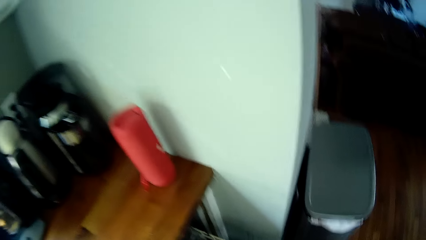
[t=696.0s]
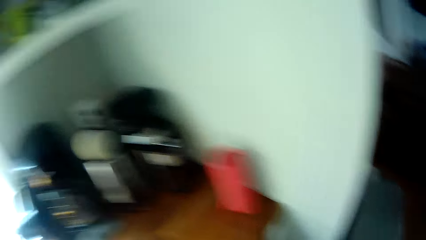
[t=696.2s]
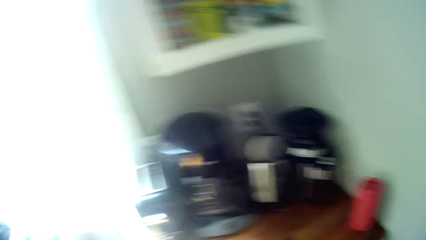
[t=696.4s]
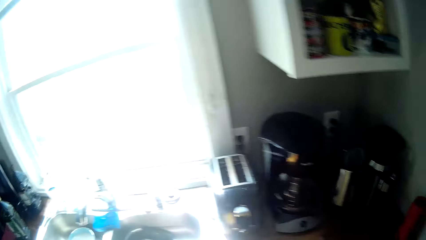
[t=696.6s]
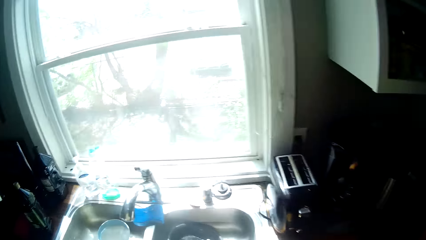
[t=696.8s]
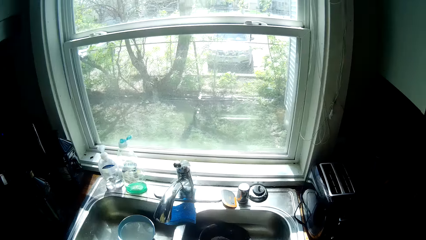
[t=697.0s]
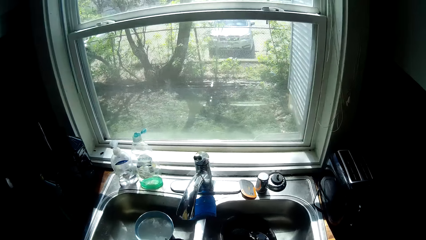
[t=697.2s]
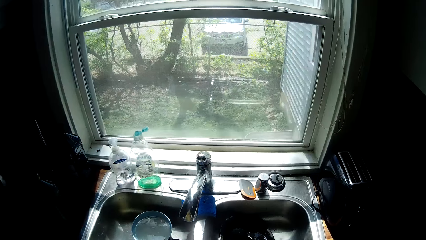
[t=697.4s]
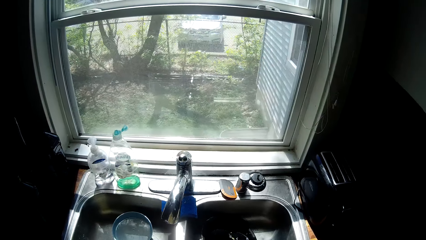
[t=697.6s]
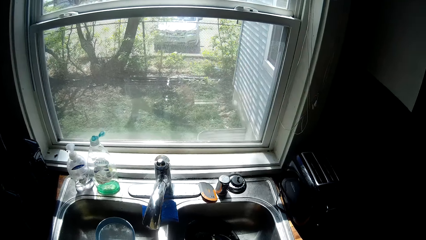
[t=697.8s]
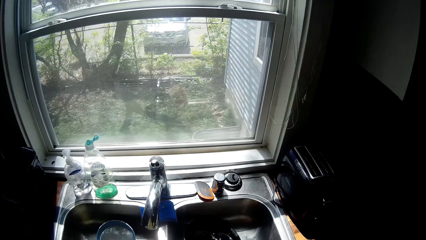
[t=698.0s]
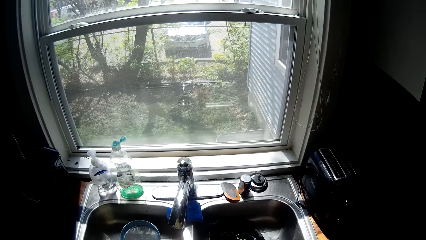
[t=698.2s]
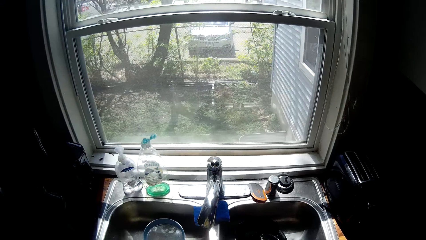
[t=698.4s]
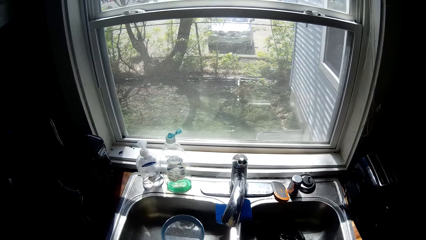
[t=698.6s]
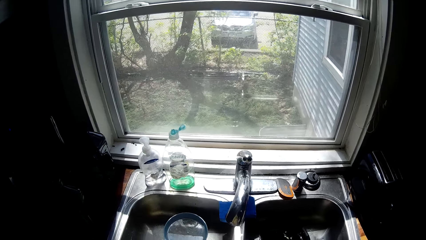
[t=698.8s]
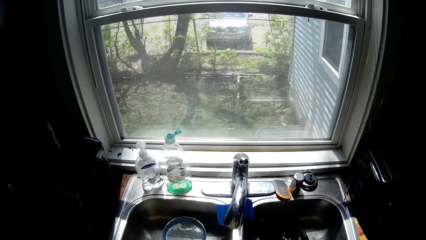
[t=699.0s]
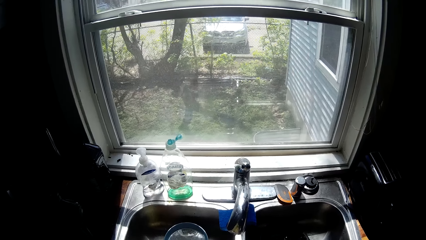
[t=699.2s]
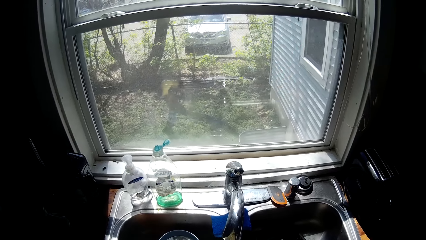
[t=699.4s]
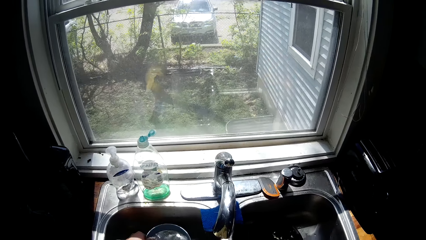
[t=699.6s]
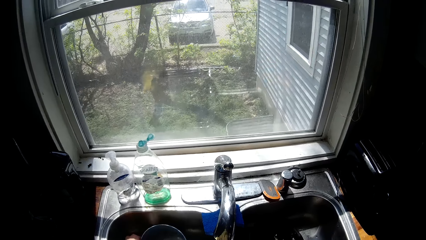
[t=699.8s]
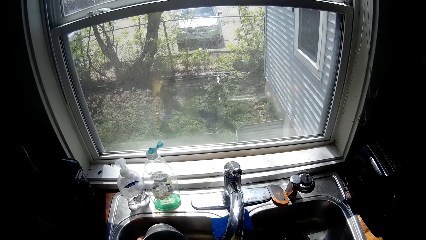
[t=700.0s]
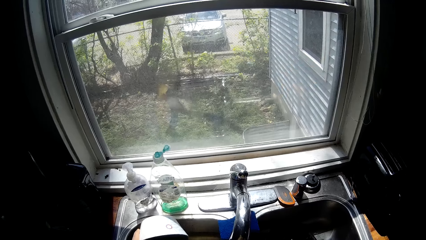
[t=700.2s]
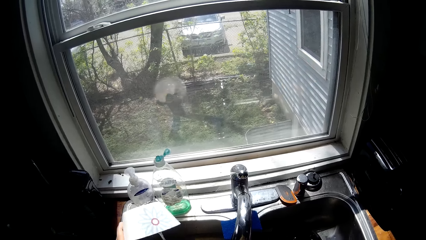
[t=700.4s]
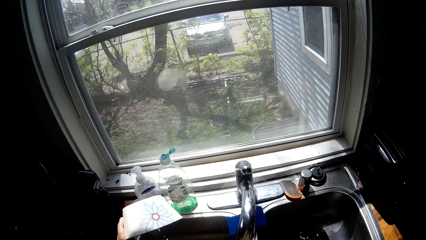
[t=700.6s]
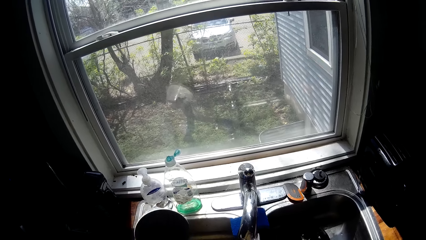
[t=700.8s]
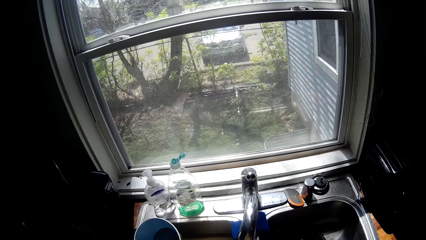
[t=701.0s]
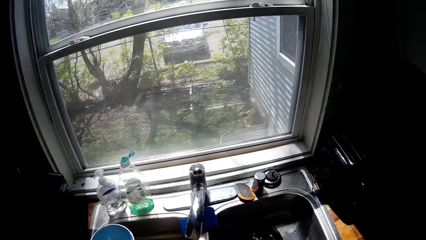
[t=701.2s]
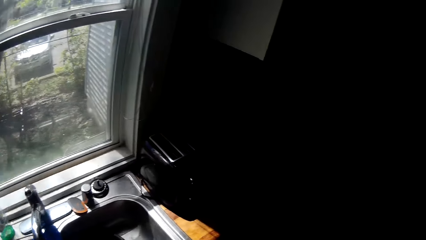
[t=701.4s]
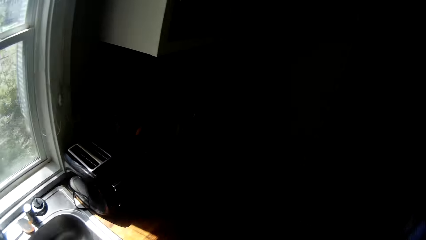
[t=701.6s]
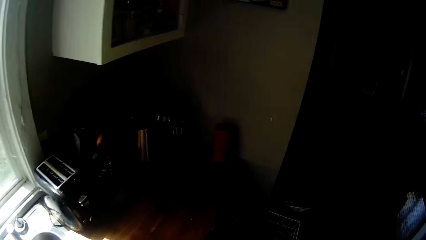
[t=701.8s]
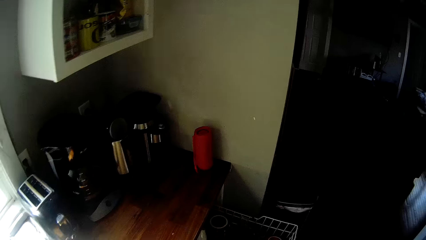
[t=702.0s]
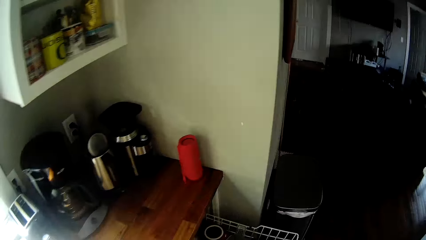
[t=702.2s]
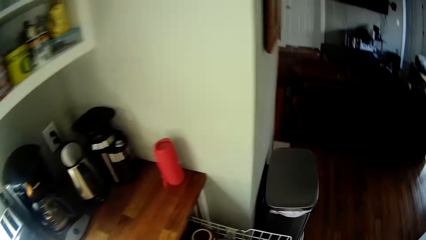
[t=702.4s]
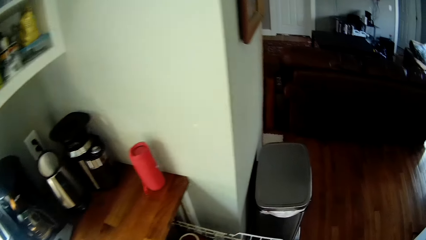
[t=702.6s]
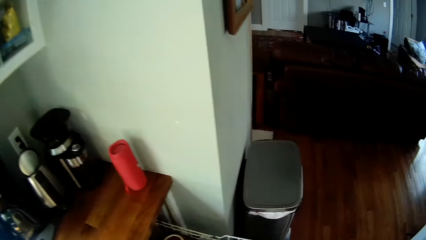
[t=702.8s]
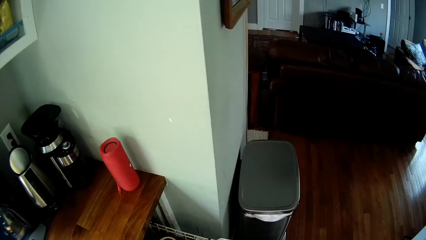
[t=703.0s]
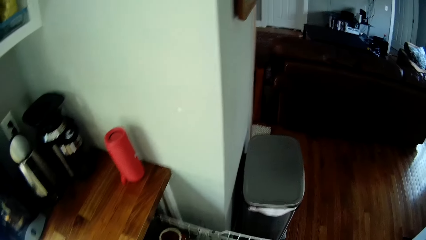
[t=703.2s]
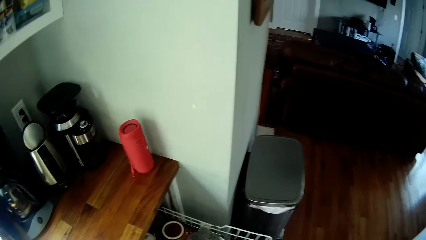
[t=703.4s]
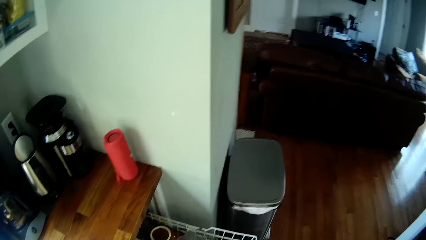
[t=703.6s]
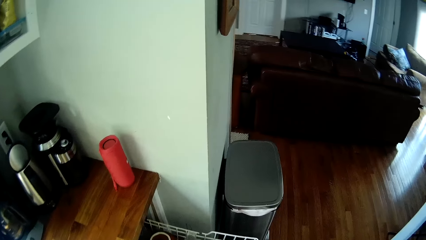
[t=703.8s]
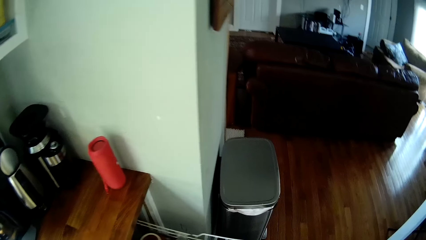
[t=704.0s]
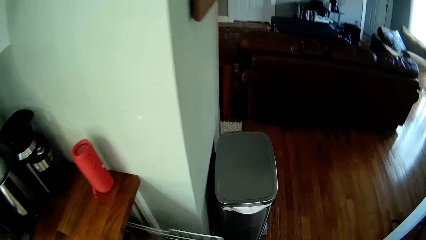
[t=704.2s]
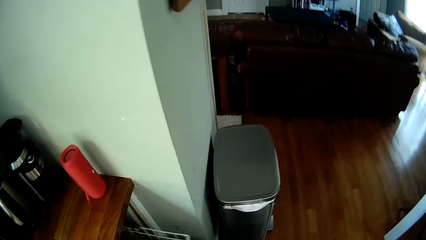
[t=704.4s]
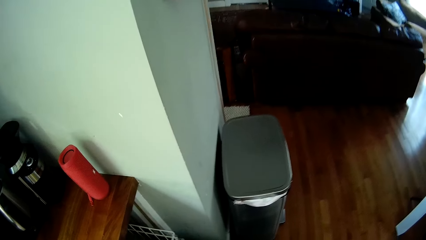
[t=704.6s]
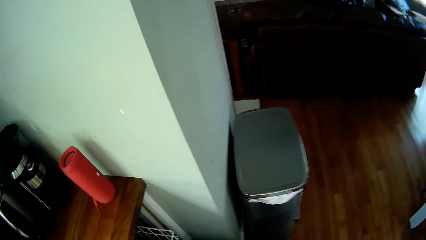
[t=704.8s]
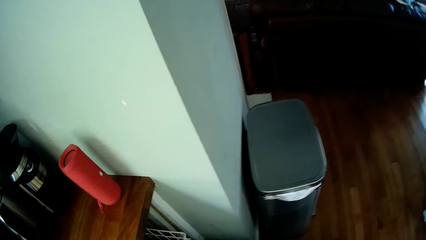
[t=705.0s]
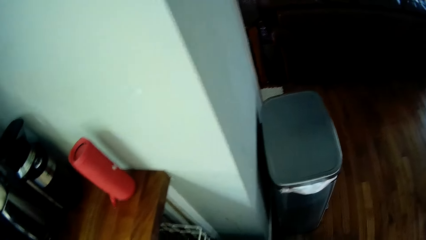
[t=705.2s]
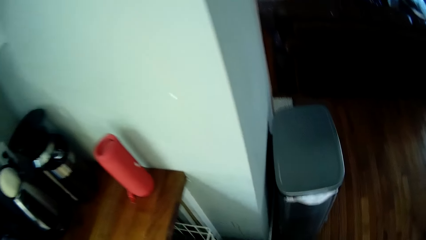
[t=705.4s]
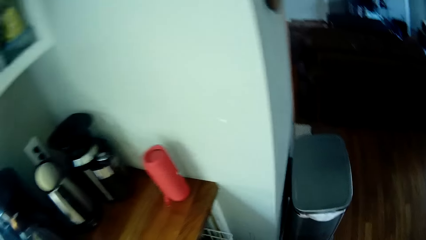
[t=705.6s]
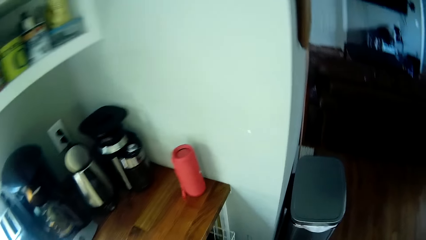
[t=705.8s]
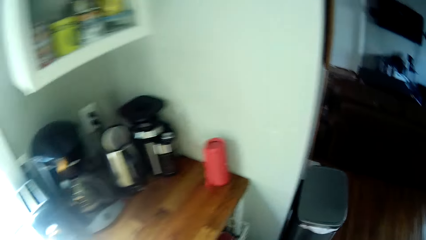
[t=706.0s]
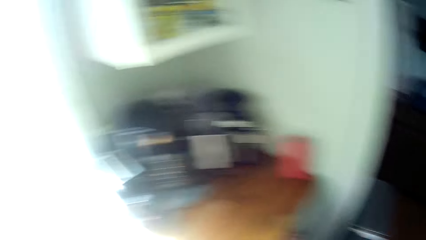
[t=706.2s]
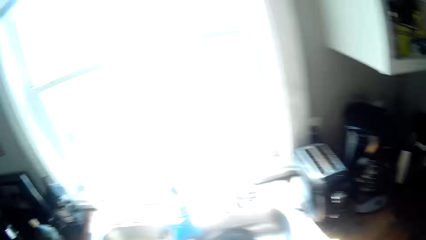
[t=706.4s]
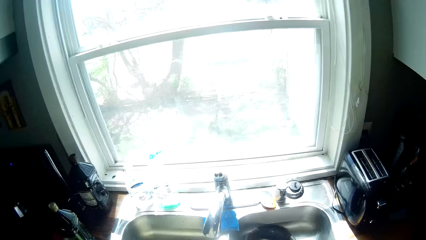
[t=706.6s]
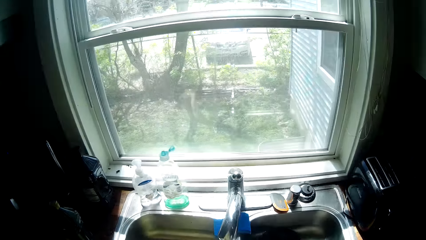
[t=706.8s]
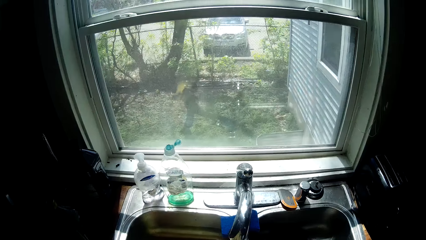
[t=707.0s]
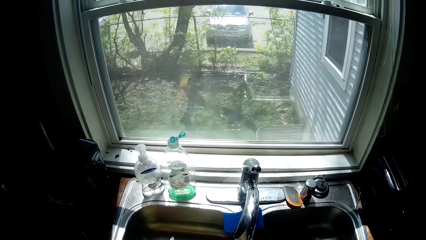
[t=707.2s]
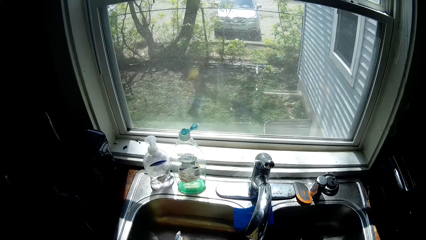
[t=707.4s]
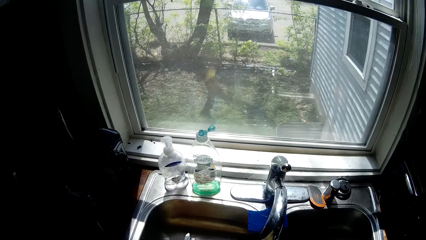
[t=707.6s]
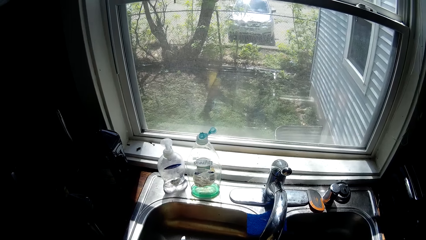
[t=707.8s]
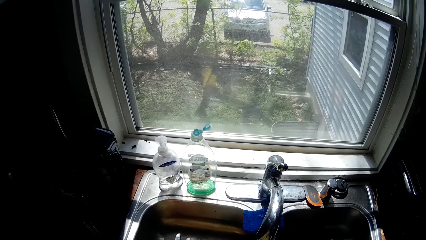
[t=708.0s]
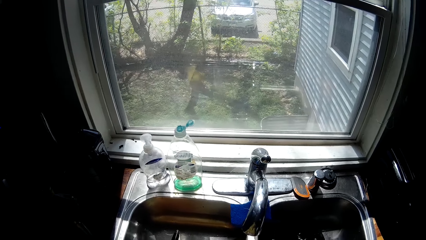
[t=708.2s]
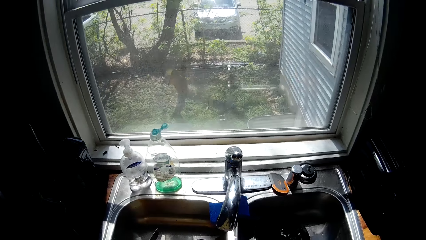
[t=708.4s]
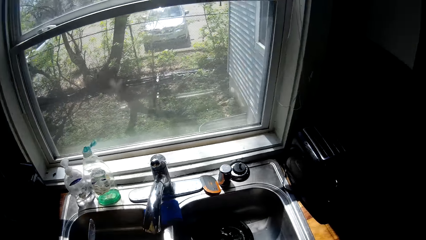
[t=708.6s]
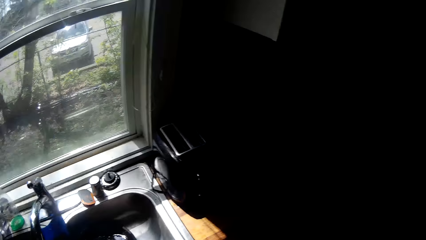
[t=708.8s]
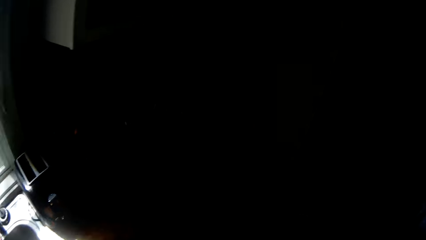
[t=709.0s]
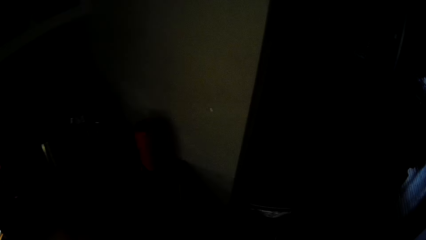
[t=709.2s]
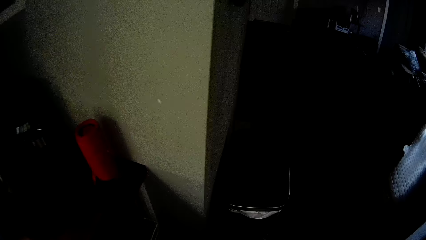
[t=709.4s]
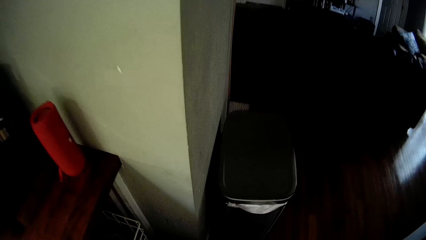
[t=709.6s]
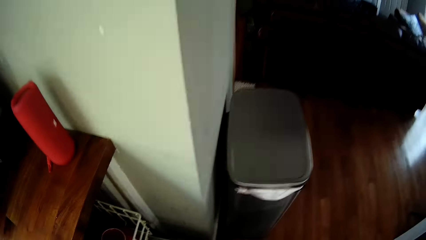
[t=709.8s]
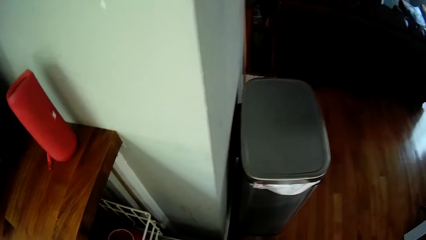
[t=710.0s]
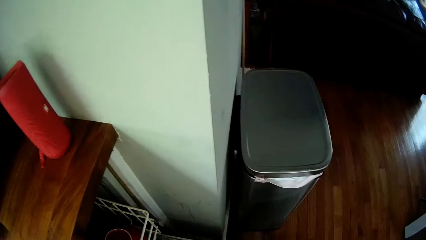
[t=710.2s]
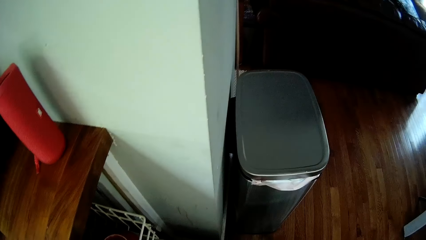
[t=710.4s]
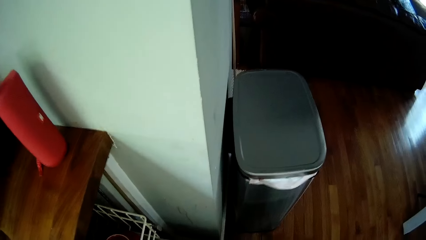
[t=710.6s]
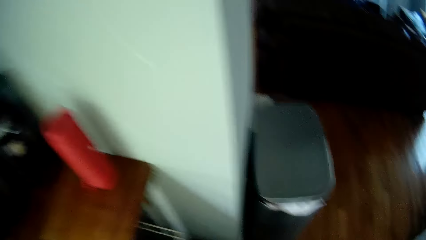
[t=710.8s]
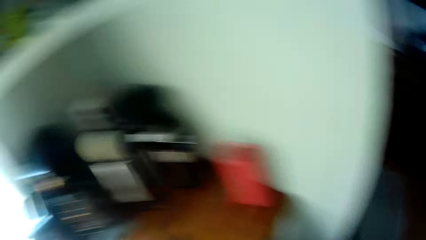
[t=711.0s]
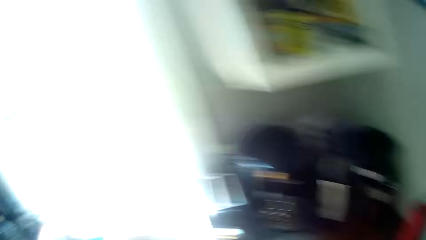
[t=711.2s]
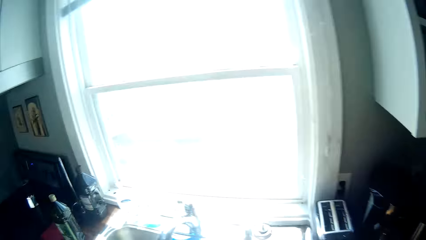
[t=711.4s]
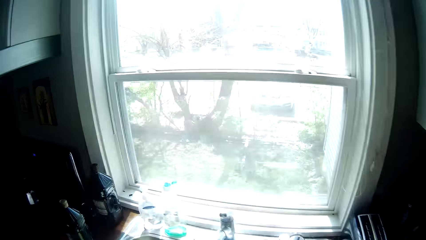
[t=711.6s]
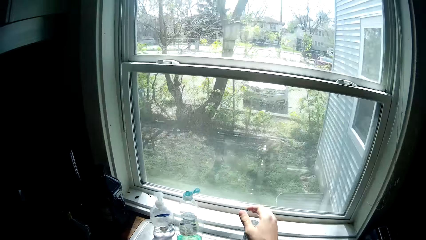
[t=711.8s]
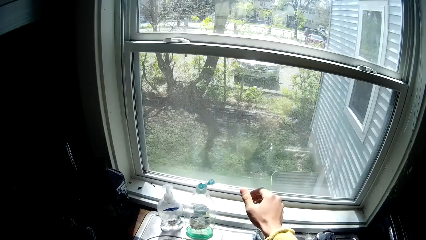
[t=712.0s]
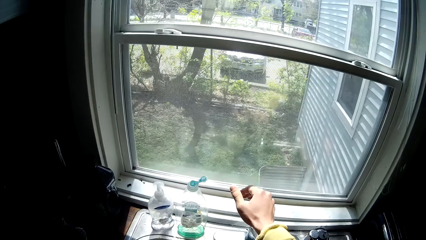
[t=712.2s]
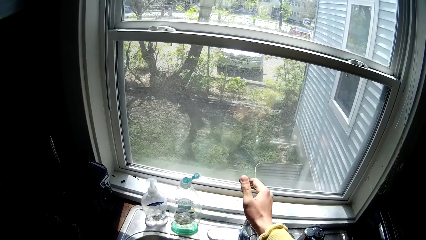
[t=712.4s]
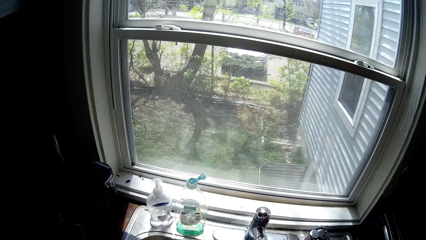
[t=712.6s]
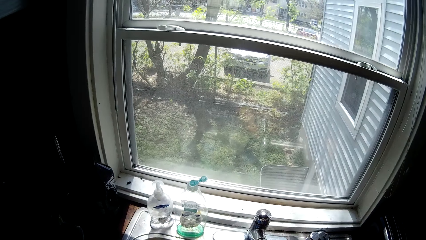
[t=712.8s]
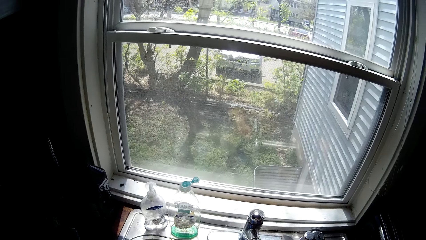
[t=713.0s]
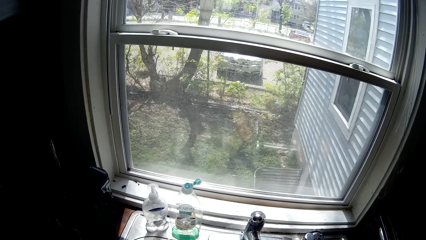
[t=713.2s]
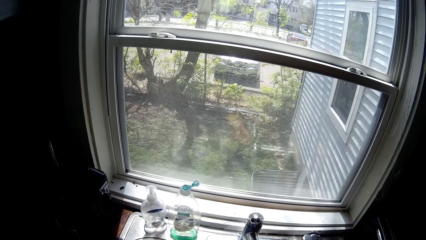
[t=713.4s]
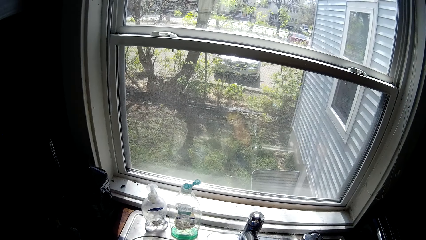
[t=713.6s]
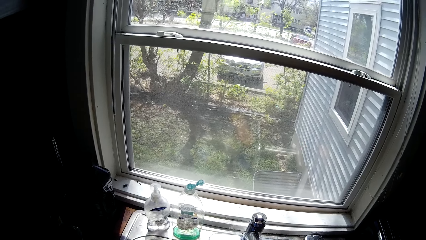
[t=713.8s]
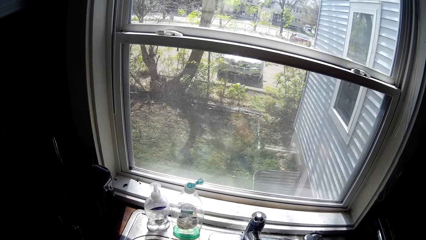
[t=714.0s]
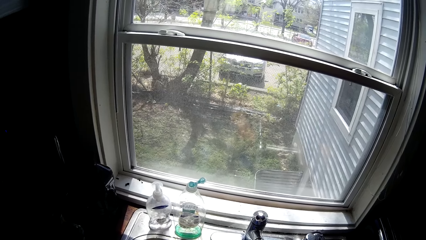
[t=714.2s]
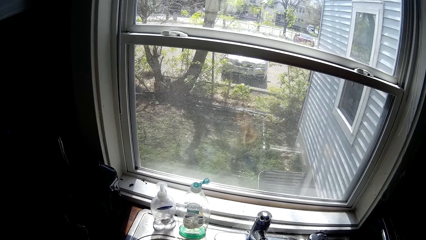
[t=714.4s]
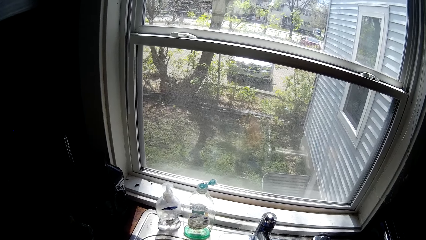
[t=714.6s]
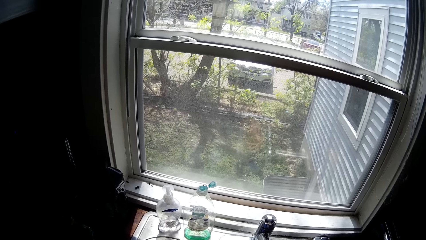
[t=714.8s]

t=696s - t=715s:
The camera wearer carries a plate from the sink with his left hand. He pours the water from the plate into the sink. He picks up the bowl. He opens the water tap with his right hand.
